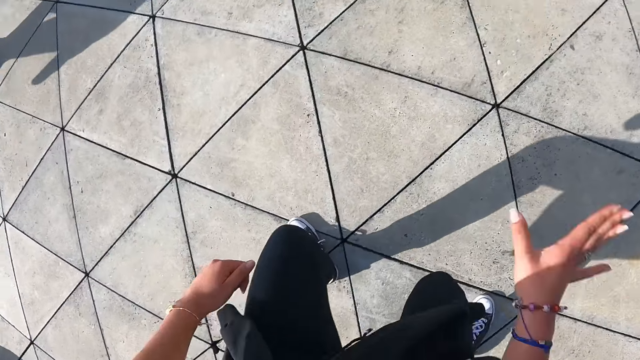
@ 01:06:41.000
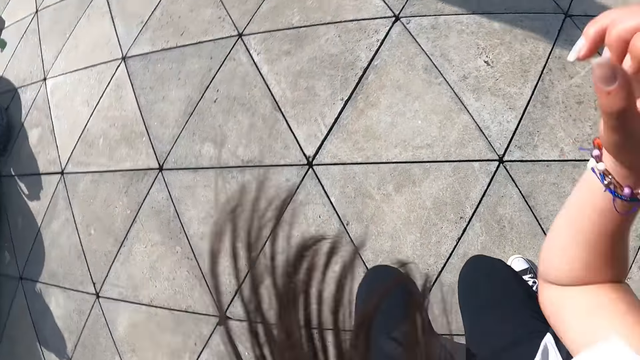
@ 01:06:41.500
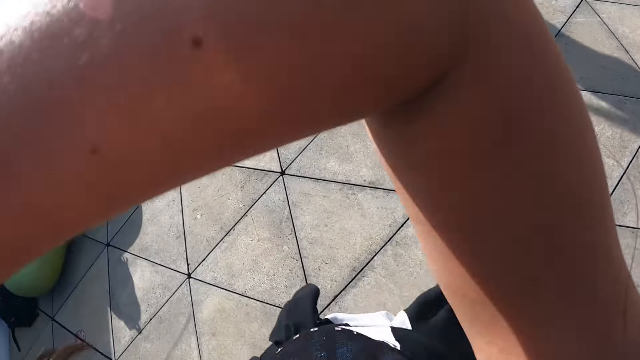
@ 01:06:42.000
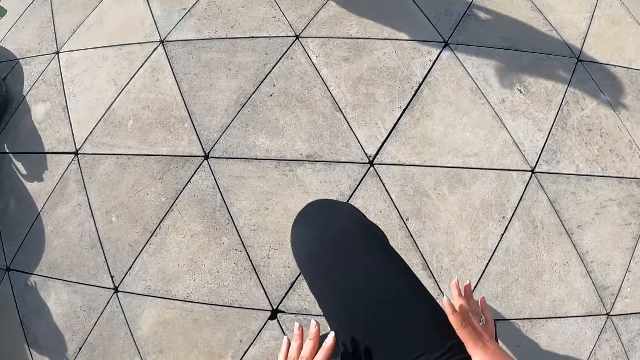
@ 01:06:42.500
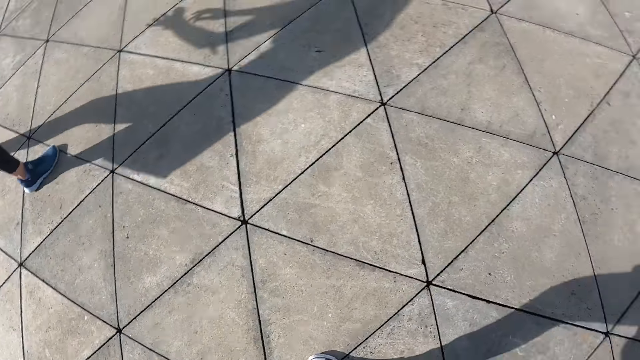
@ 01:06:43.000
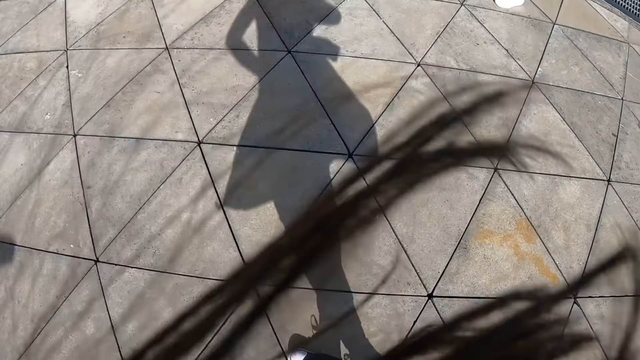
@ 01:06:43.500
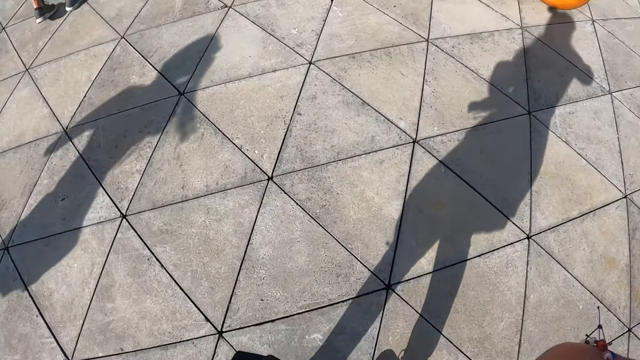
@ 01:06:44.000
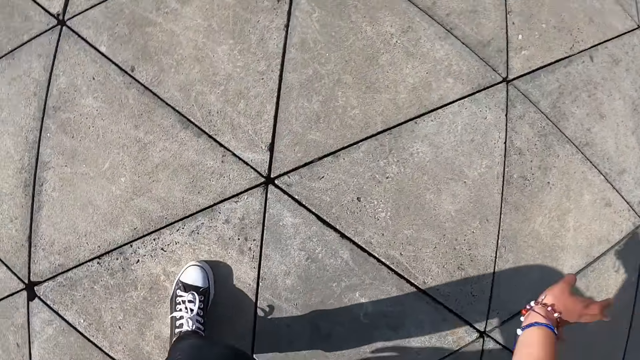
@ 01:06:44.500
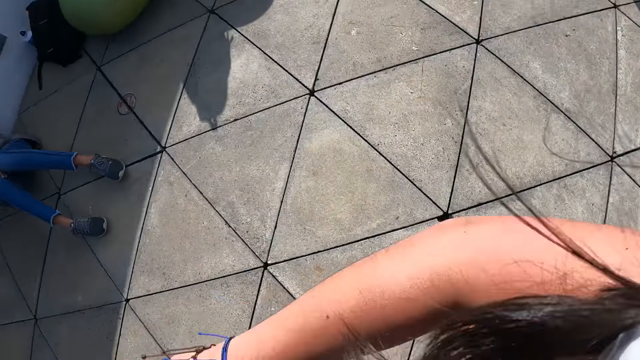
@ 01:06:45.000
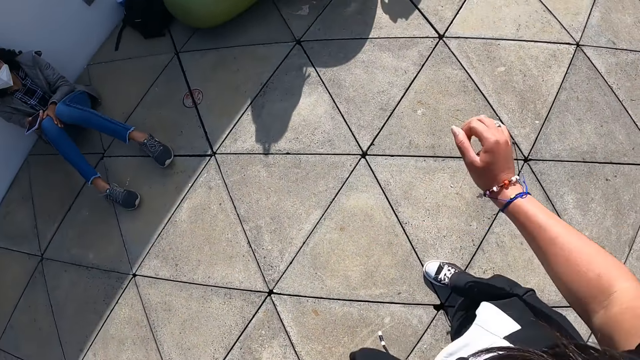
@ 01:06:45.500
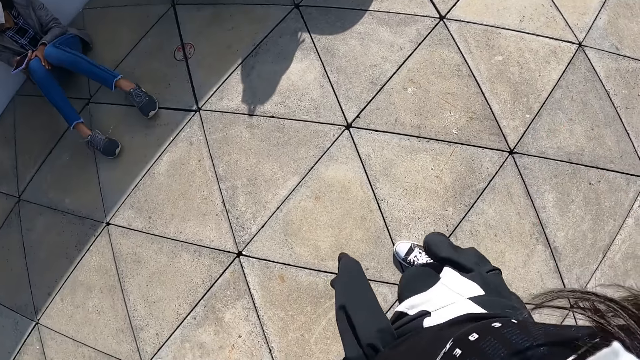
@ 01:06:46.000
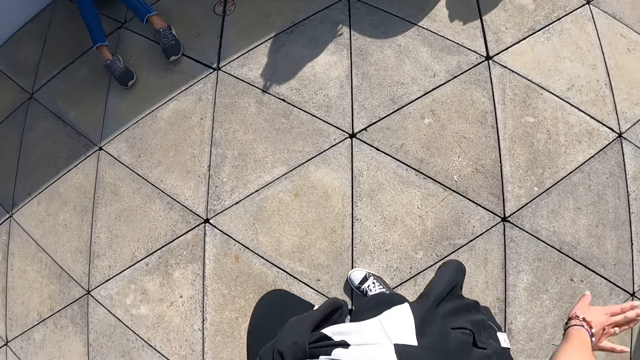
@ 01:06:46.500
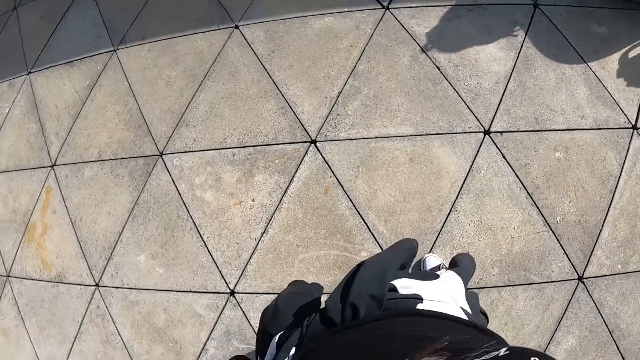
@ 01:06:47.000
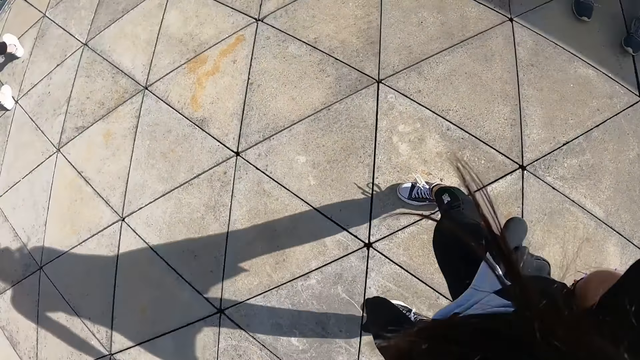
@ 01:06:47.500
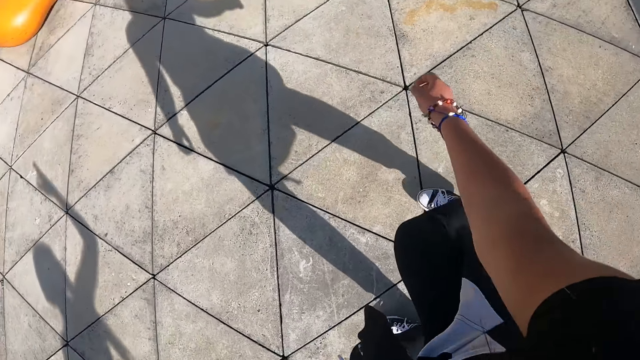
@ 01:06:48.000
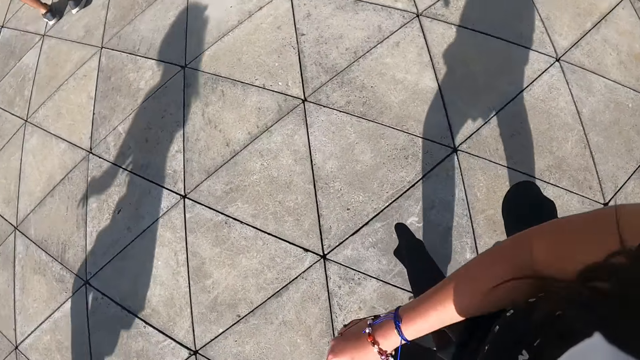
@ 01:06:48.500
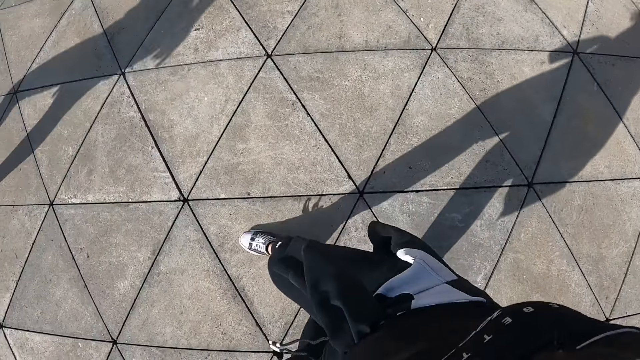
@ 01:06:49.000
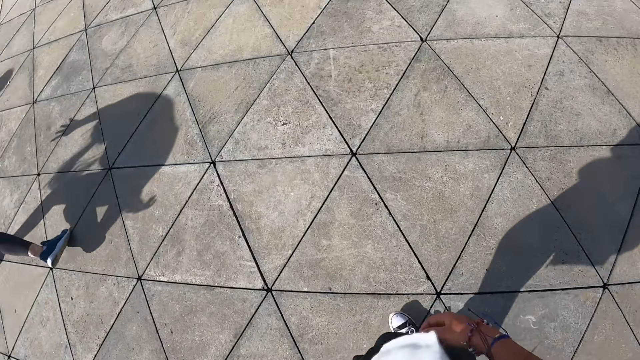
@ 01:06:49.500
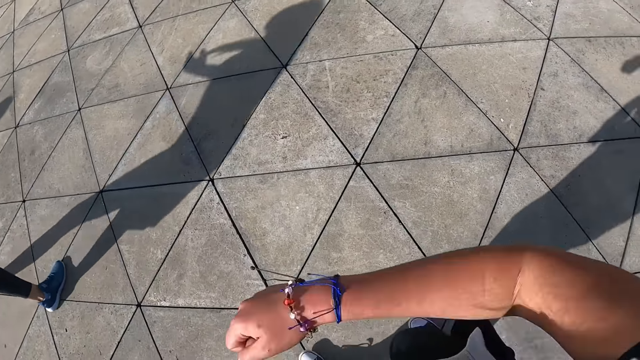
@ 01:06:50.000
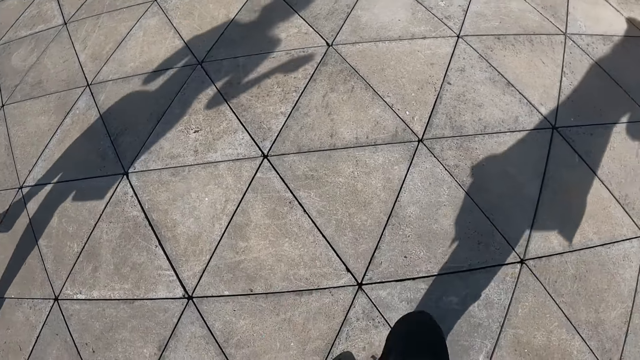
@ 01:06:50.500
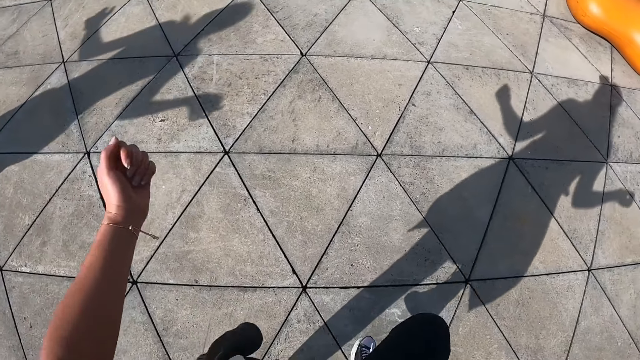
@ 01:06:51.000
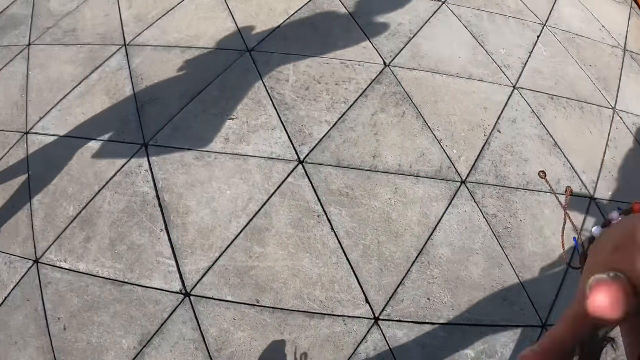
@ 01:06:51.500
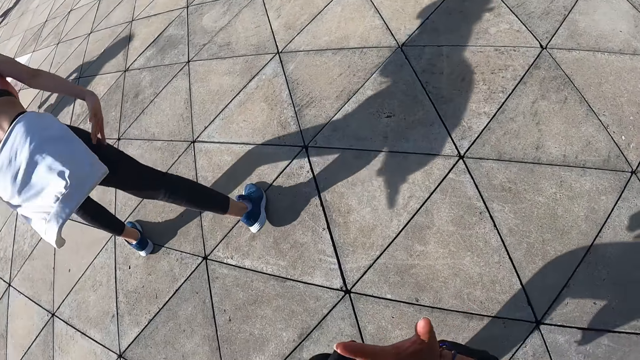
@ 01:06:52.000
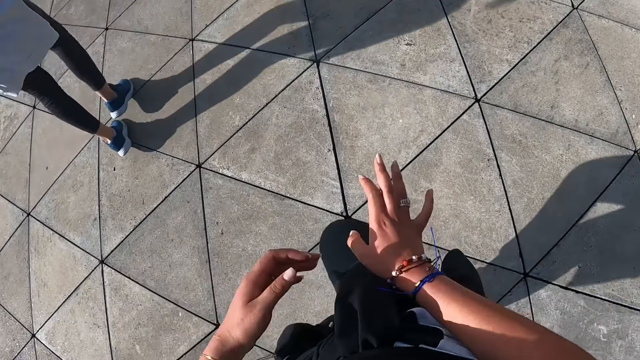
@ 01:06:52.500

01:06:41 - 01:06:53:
The camera wearer looks at the woman.

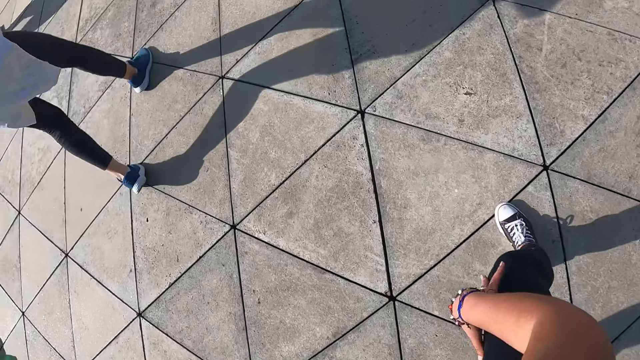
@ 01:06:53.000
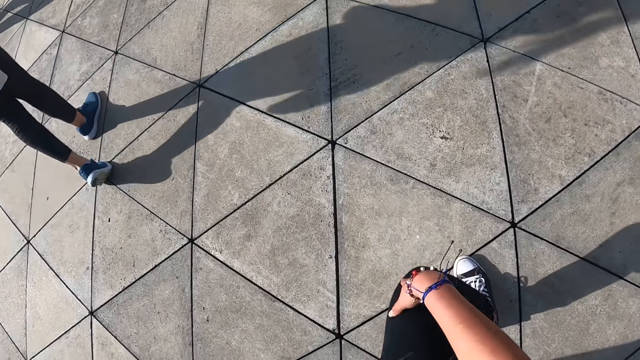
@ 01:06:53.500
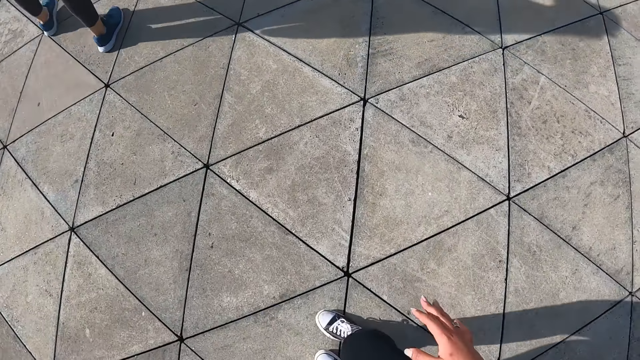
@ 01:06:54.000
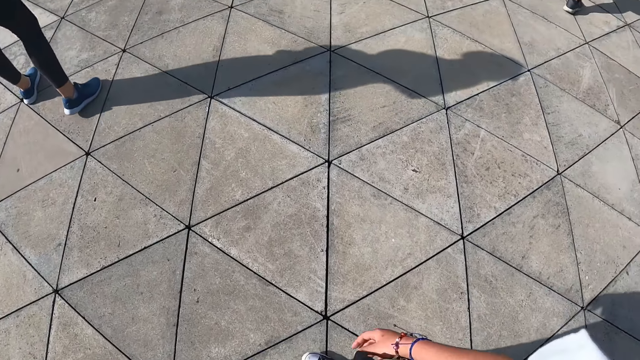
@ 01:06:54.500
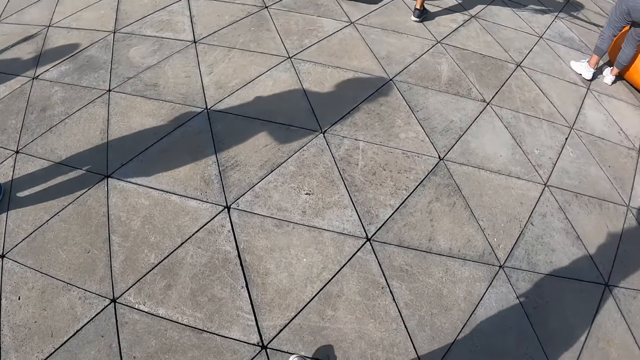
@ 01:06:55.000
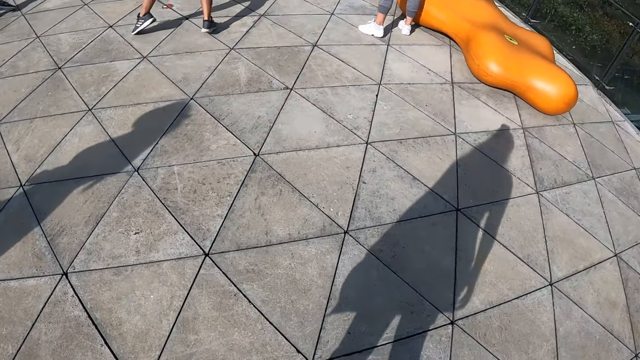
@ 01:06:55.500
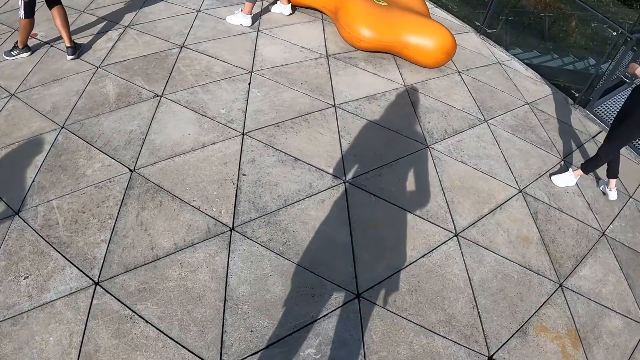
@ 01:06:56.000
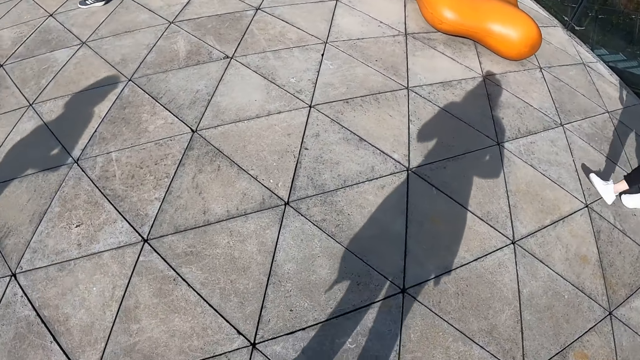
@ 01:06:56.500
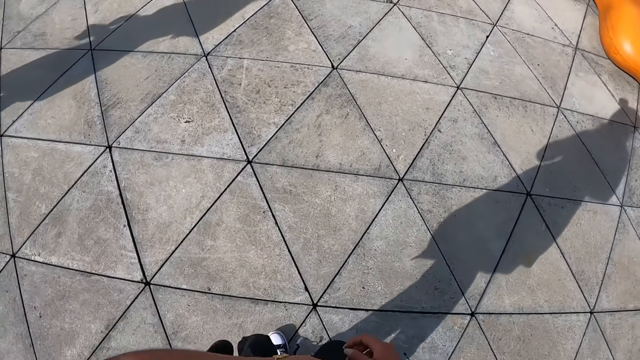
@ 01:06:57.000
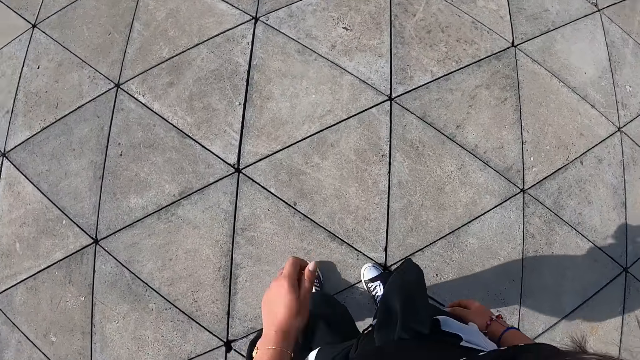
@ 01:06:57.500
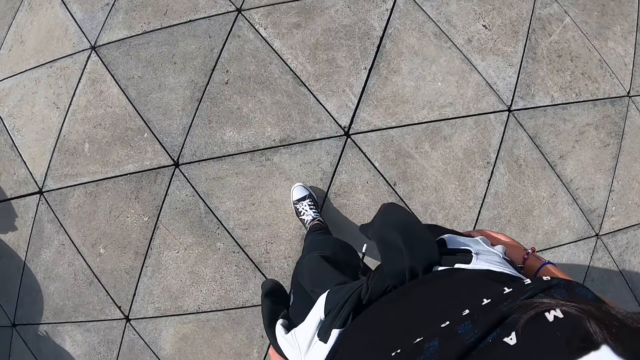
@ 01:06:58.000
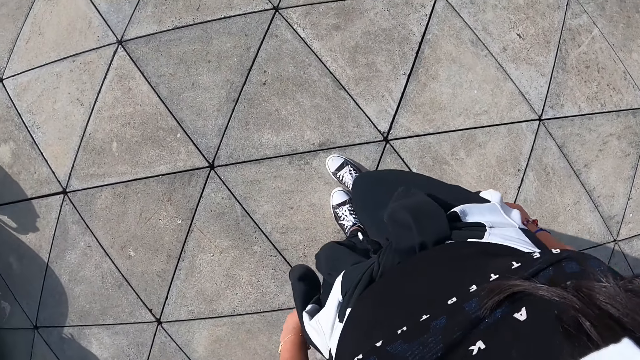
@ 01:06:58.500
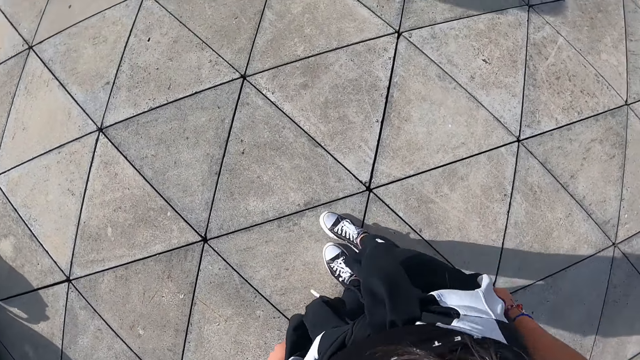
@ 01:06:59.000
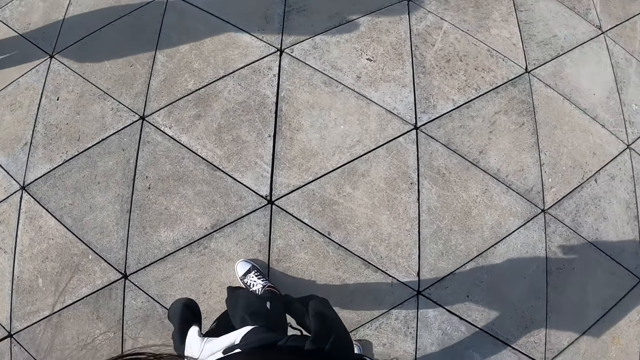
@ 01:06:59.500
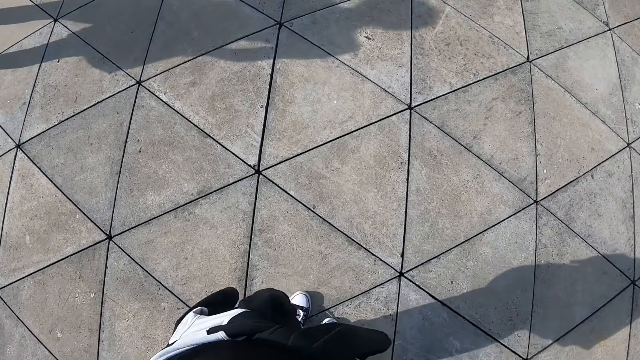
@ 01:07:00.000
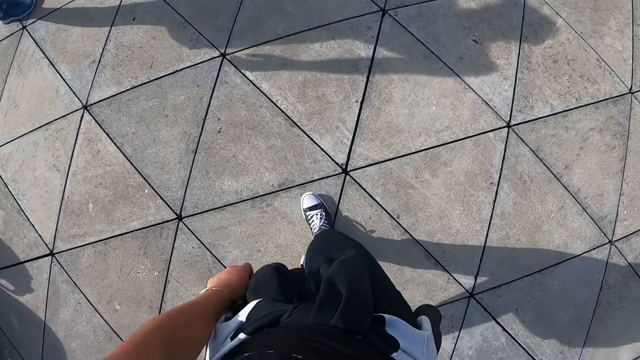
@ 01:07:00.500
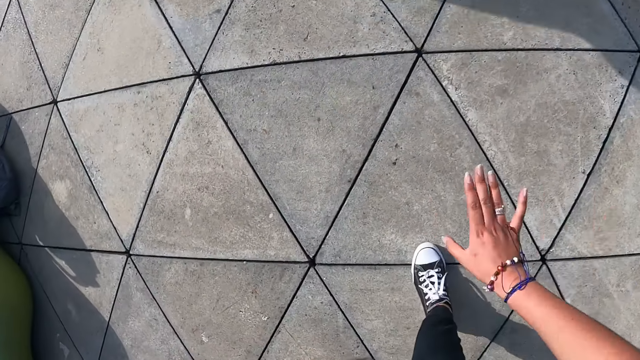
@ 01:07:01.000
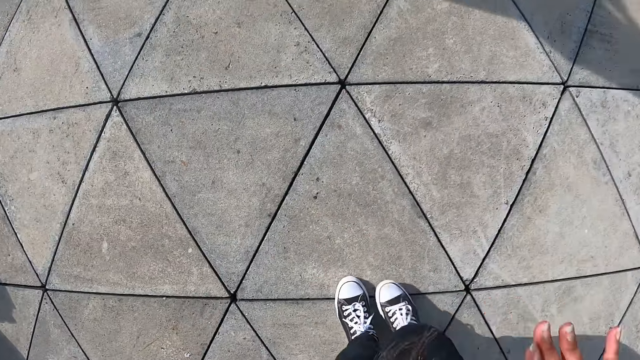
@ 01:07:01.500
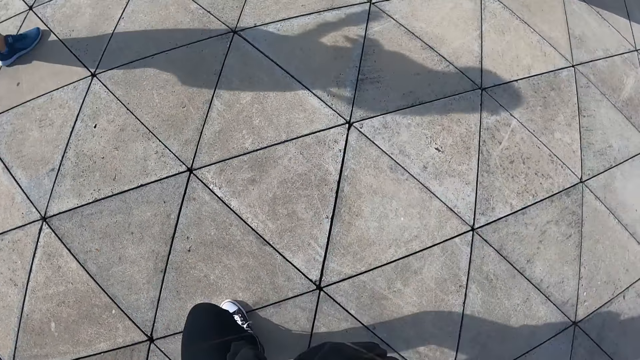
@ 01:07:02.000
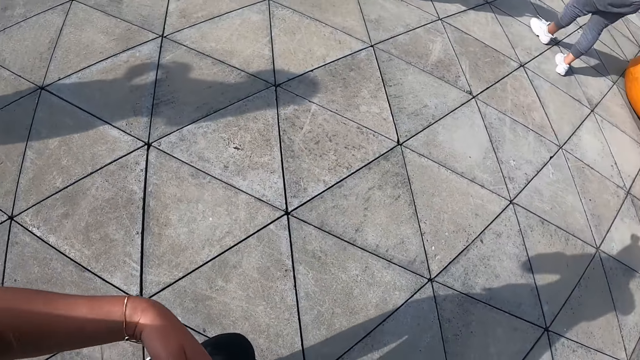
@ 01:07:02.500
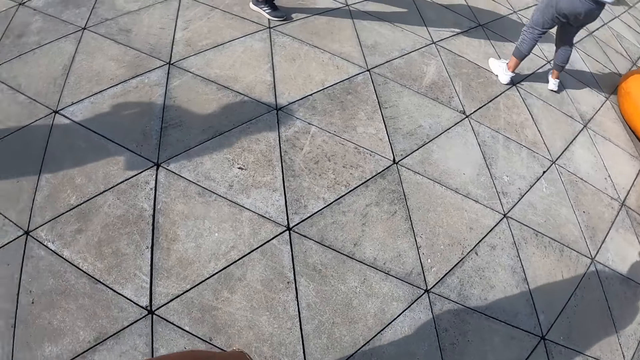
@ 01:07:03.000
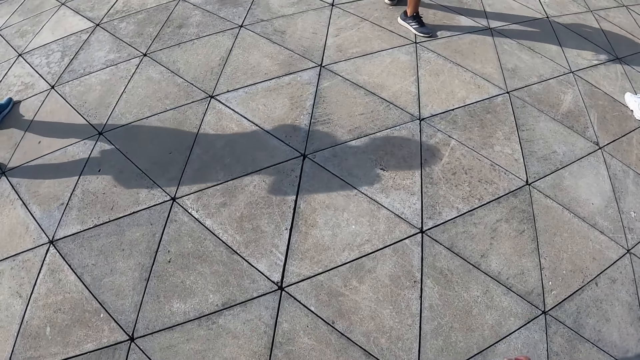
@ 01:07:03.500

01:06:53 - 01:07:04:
The camera wearer moves a step. They move on the floor. They touch the floor.
